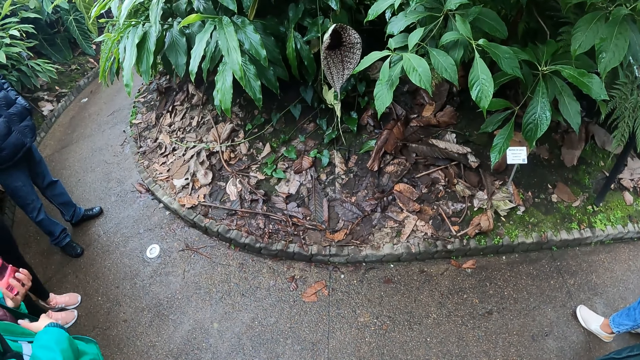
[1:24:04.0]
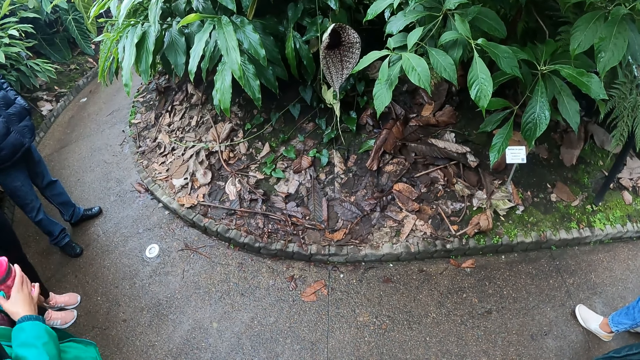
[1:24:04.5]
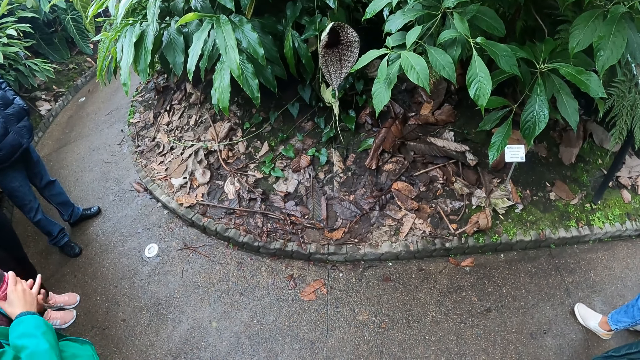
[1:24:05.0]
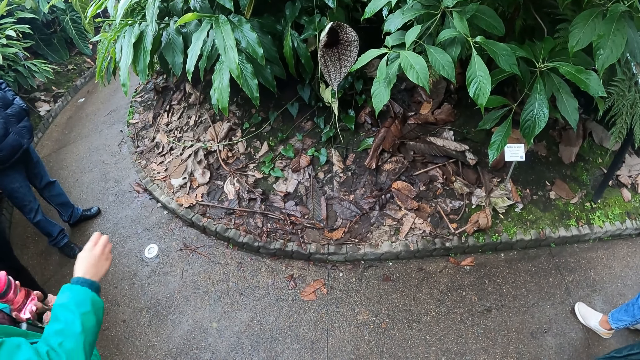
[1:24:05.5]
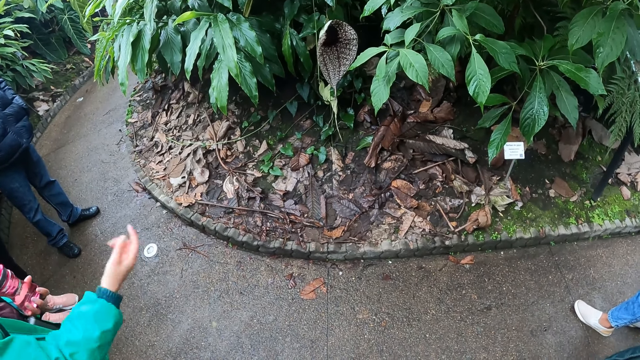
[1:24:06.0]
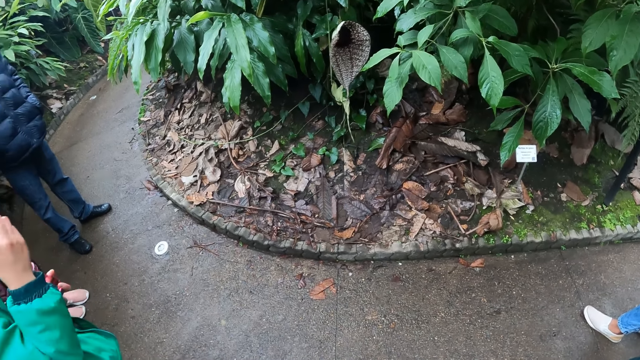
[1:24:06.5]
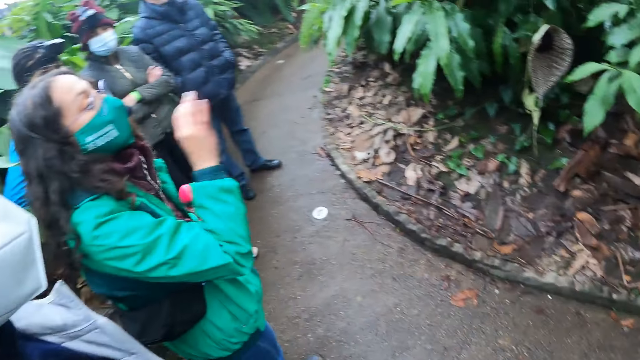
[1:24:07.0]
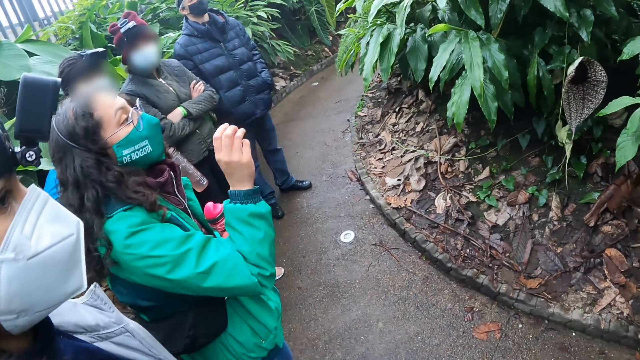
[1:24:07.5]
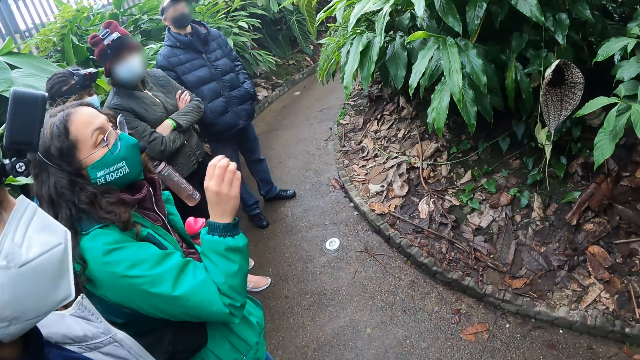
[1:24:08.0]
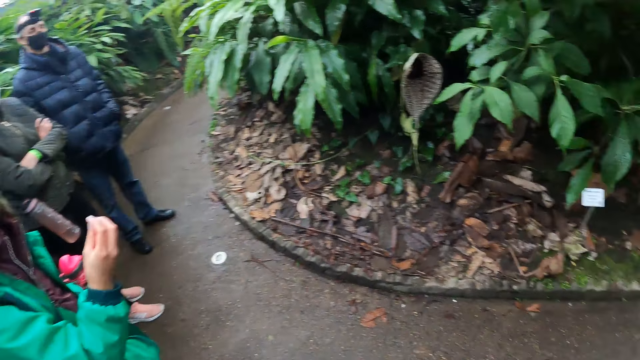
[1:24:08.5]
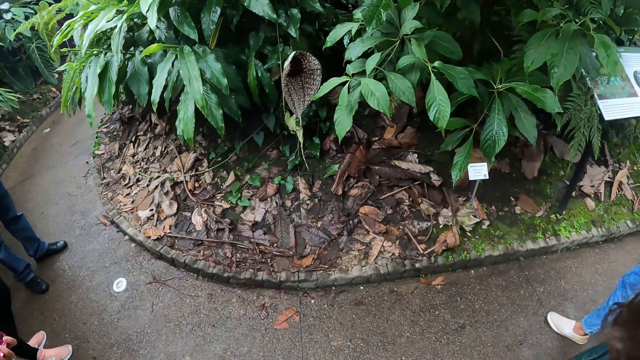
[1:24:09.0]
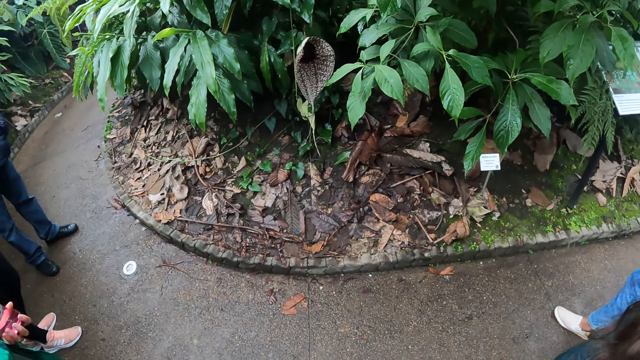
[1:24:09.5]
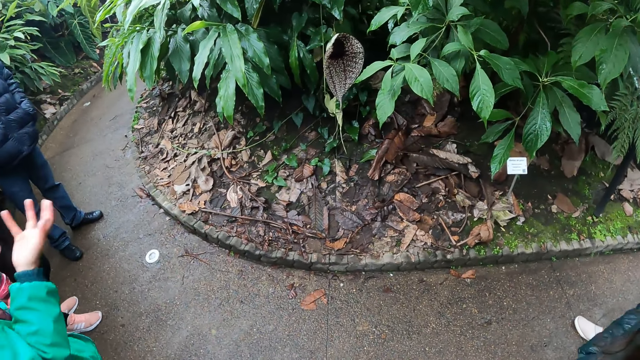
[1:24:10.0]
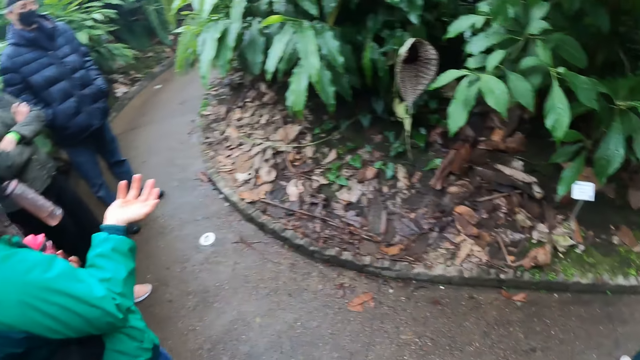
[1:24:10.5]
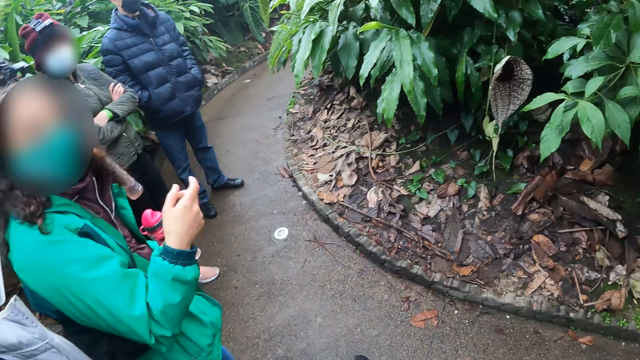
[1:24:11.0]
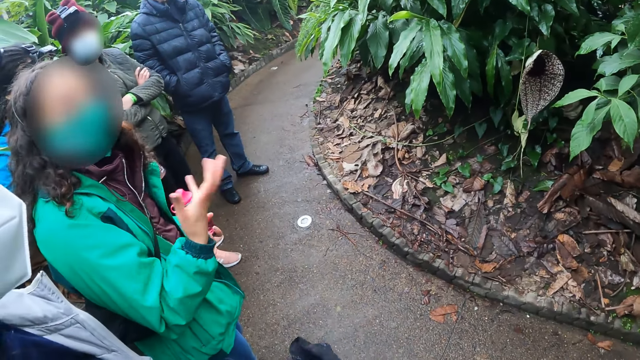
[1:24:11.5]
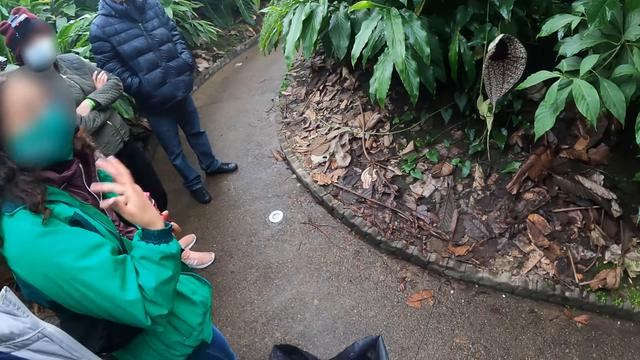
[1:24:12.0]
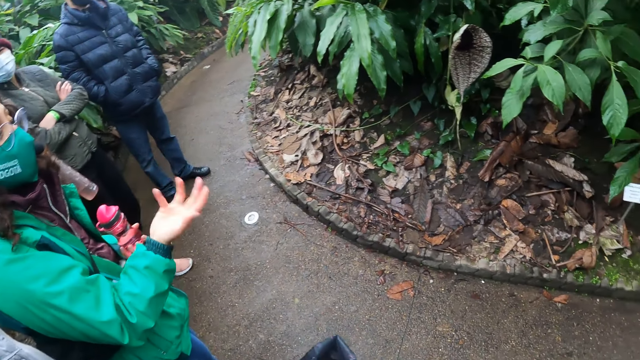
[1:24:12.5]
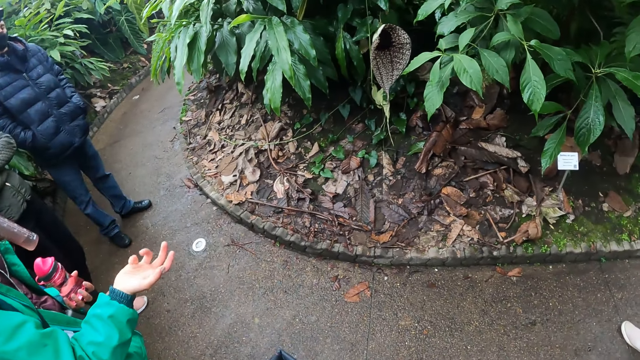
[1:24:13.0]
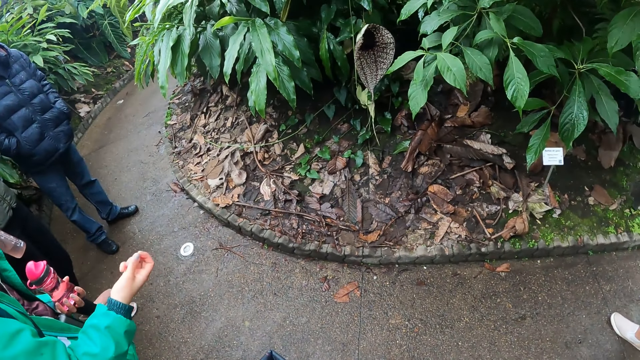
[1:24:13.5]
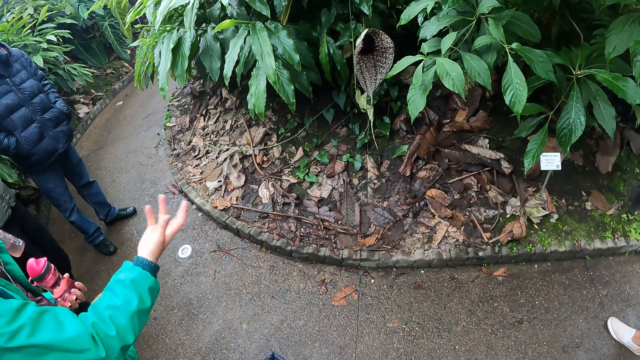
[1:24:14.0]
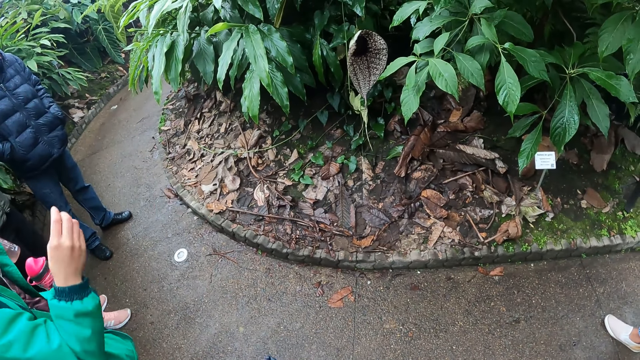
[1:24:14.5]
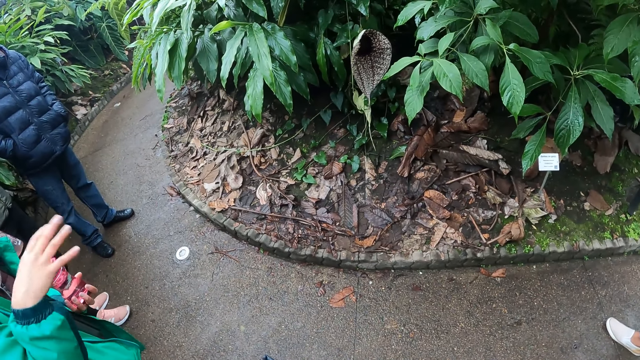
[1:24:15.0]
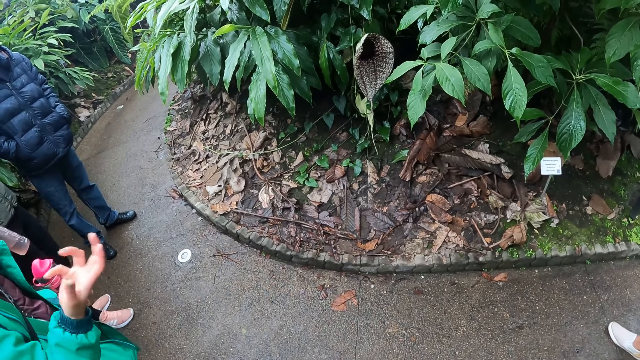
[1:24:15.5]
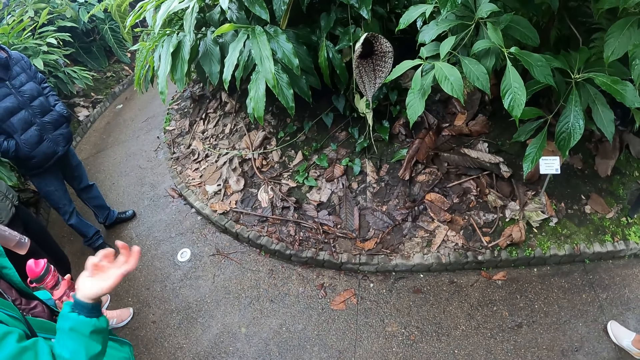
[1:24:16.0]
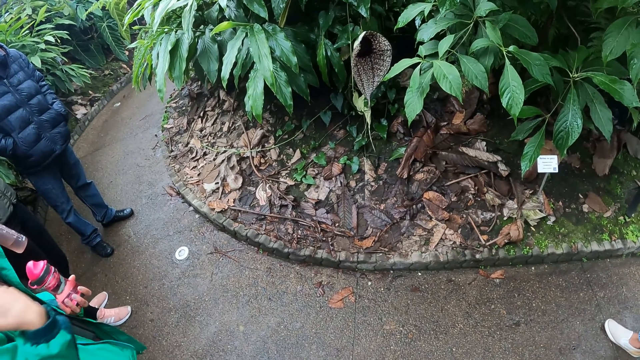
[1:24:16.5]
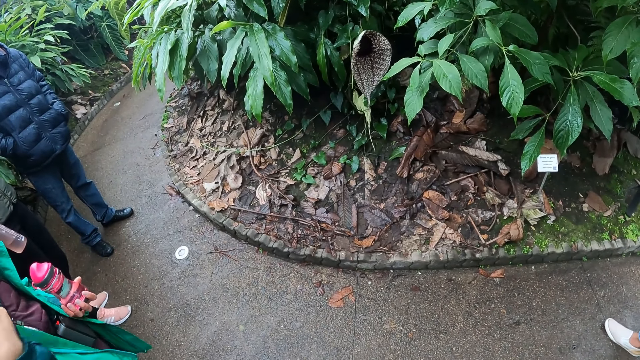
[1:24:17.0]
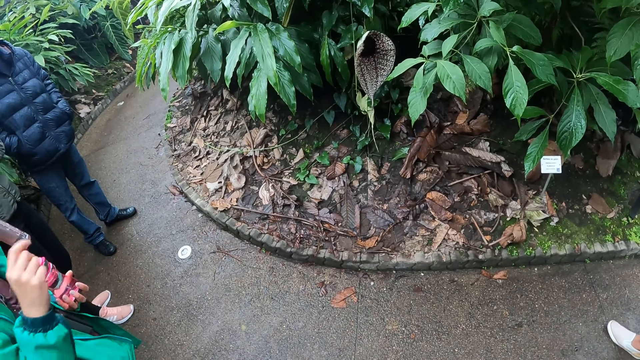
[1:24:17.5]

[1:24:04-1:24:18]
The woman holds the water bottle with her right hand. She talks to a group of people and makes hand gestures with her right hand. The camera wearer looks at the woman. They look at a flower. They look at the woman. They look at the flower.

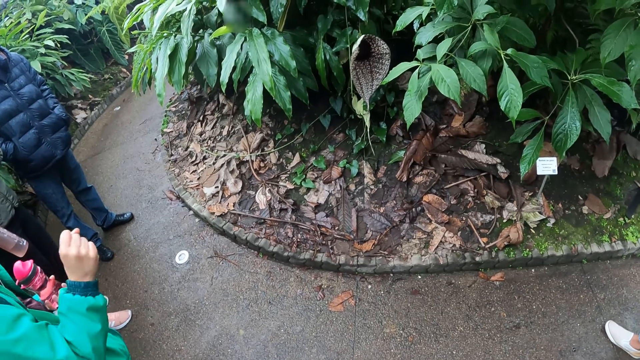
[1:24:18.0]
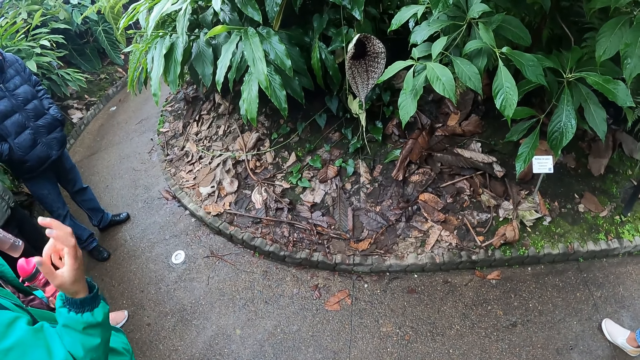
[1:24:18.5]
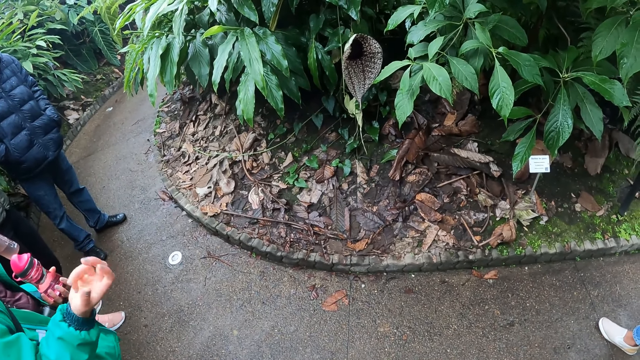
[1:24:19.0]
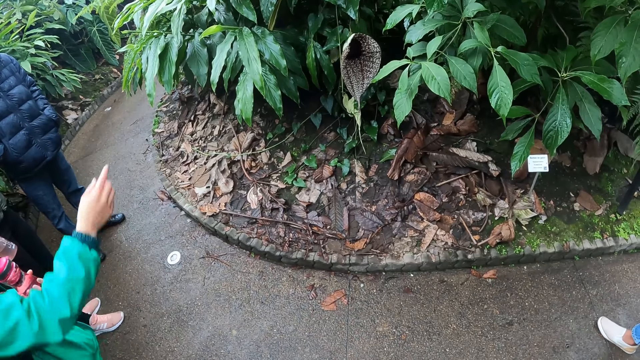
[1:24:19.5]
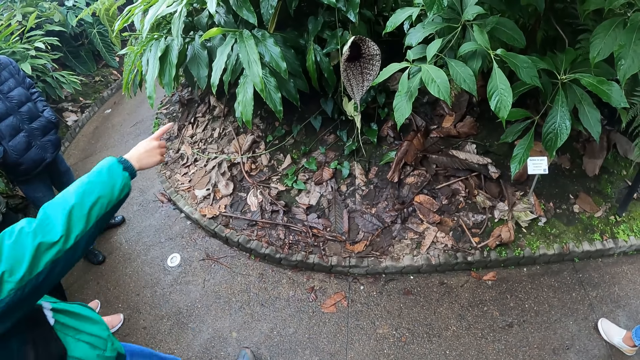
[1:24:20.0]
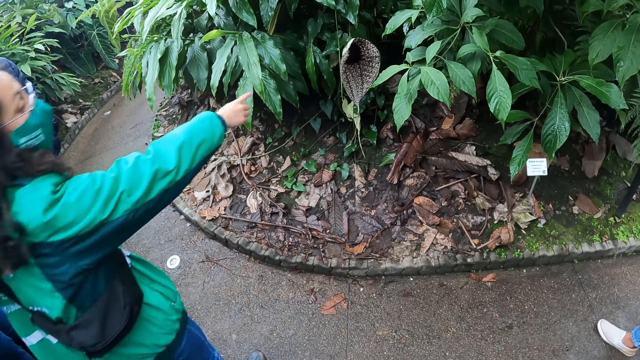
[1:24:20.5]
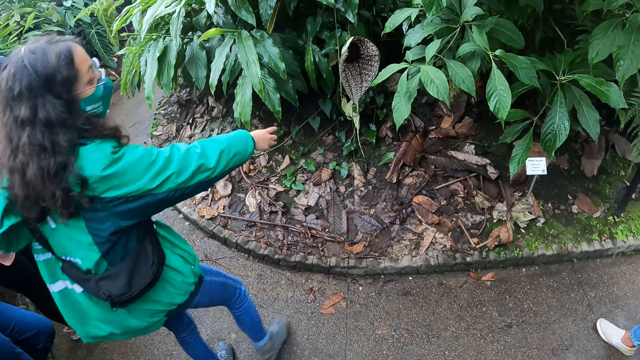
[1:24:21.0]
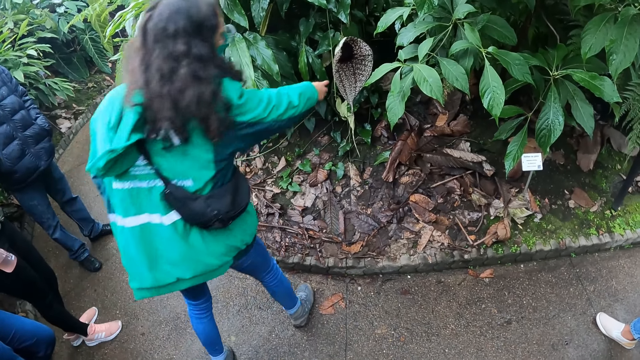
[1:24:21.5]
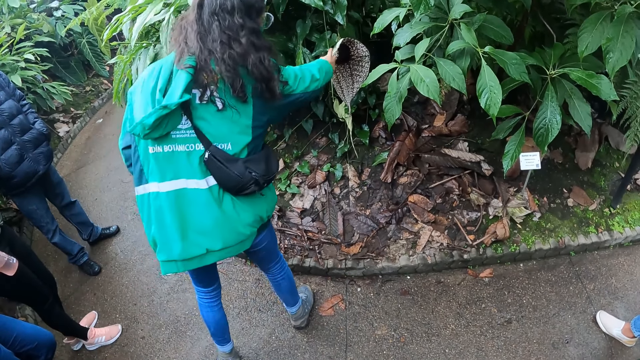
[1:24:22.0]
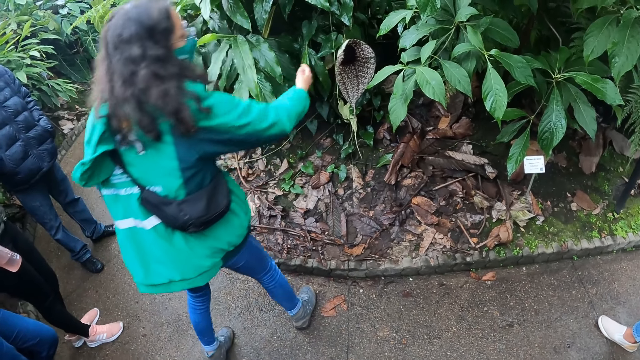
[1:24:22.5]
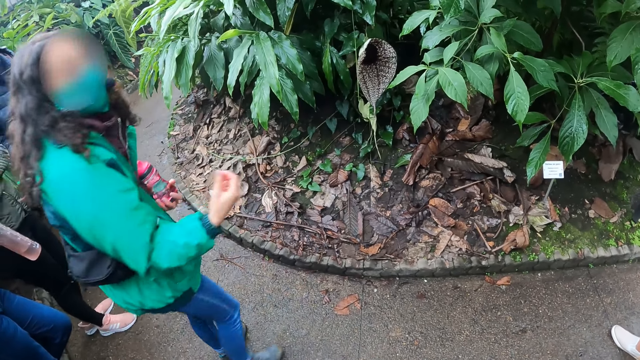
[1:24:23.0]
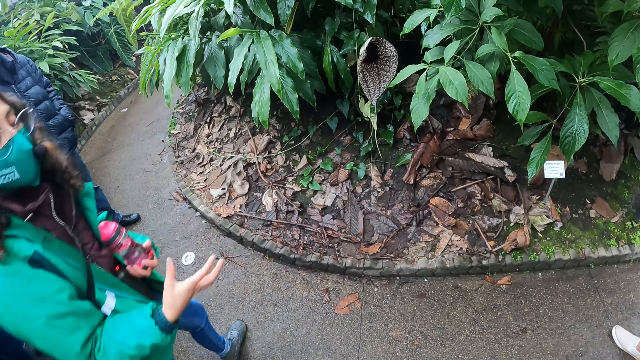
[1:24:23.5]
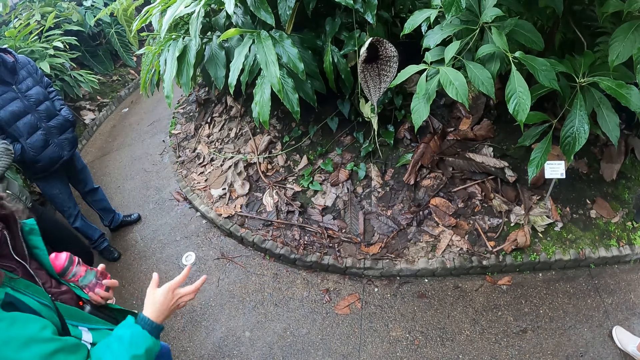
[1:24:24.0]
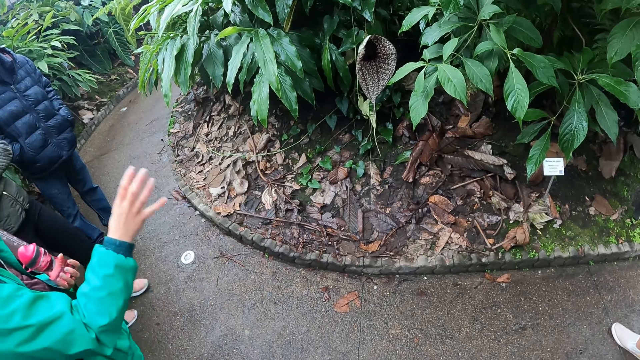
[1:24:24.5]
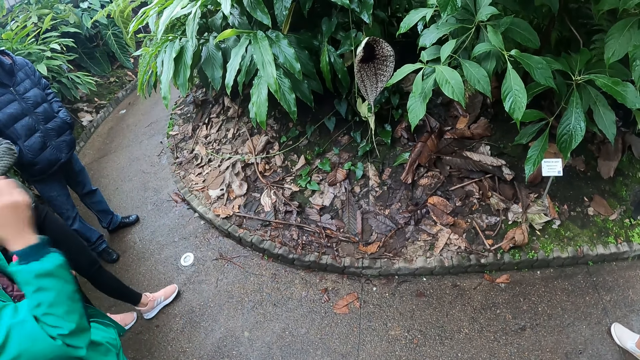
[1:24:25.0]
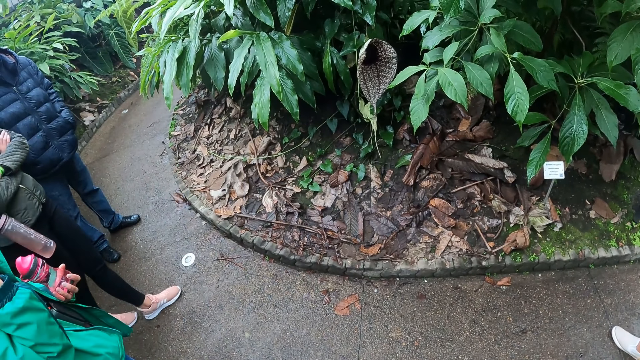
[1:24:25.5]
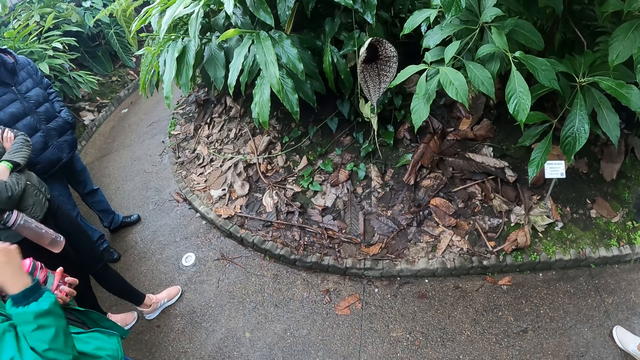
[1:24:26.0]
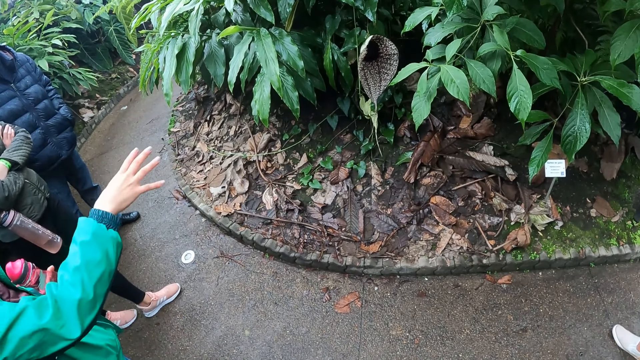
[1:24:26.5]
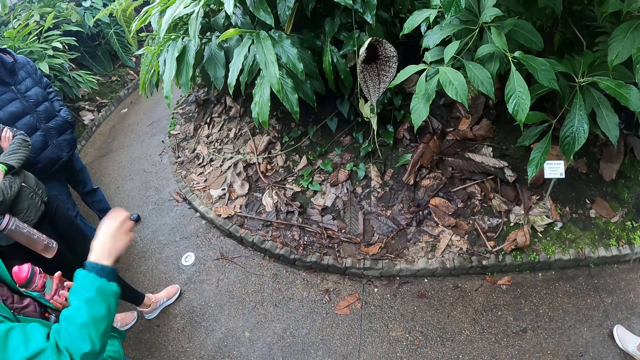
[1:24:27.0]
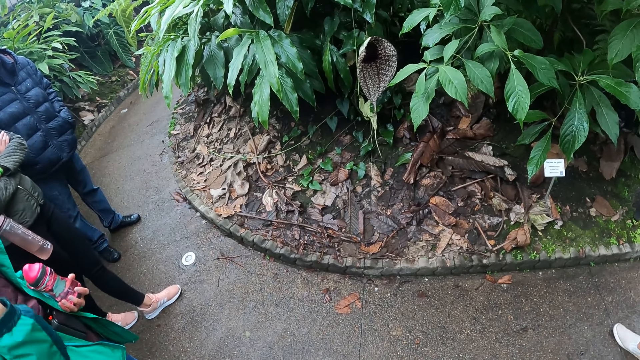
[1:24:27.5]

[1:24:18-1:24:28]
The woman points her right index finger to the leaves. The woman points her right hand at a basket in the leaves. The woman makes hand gestures with her right hand.
